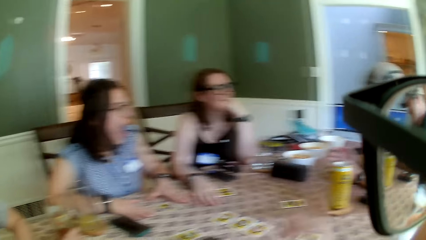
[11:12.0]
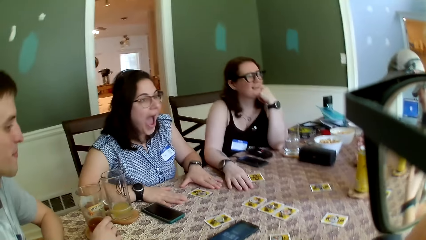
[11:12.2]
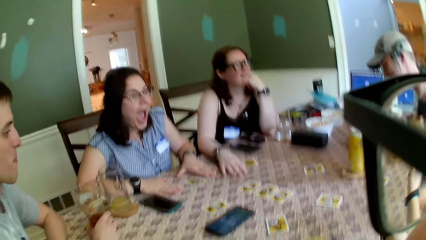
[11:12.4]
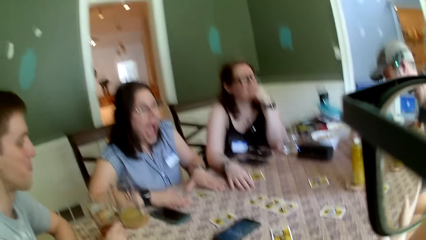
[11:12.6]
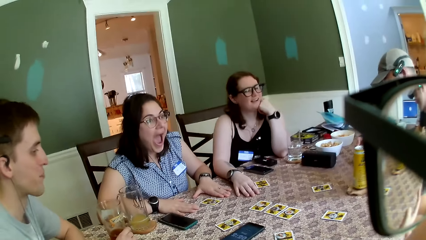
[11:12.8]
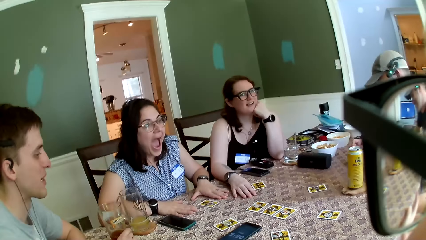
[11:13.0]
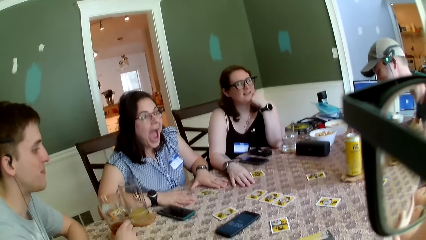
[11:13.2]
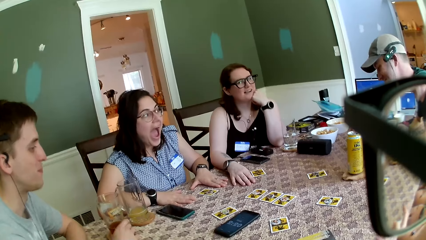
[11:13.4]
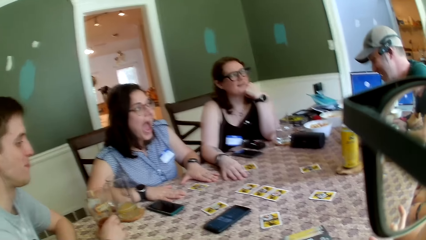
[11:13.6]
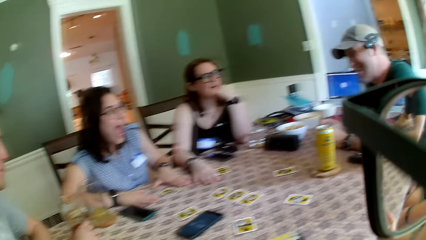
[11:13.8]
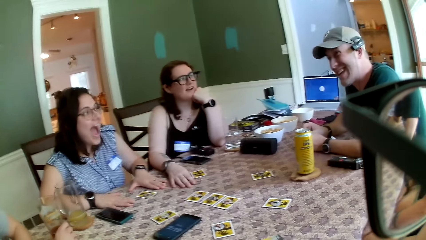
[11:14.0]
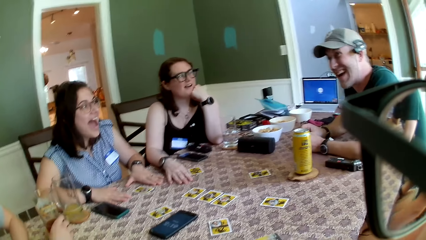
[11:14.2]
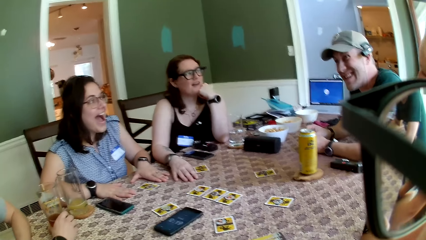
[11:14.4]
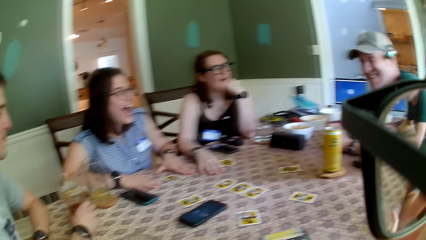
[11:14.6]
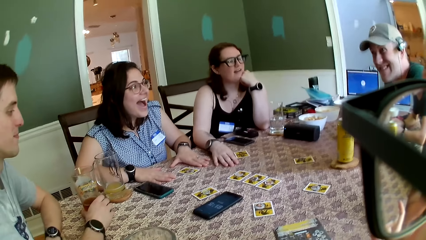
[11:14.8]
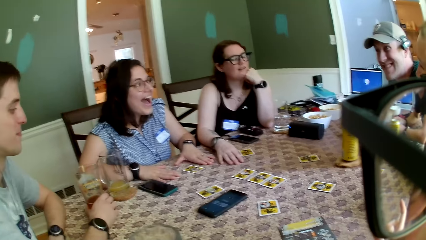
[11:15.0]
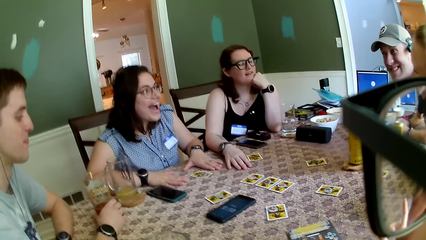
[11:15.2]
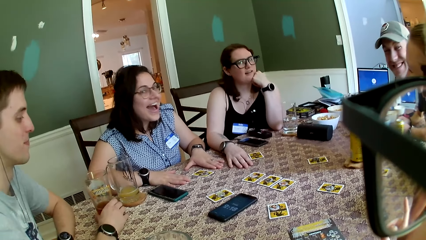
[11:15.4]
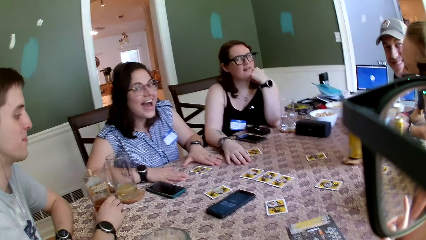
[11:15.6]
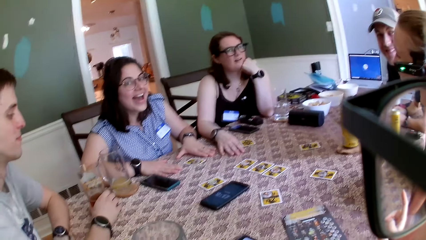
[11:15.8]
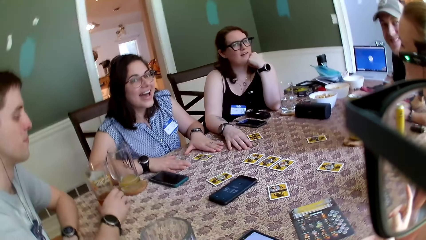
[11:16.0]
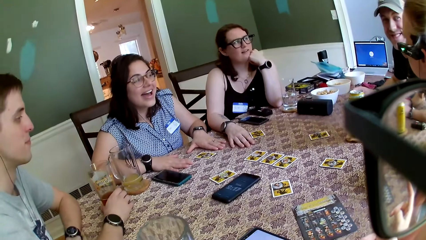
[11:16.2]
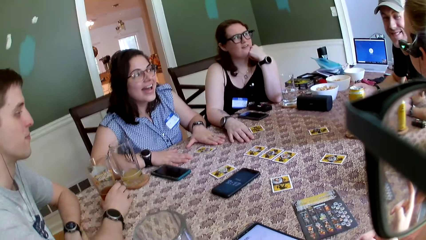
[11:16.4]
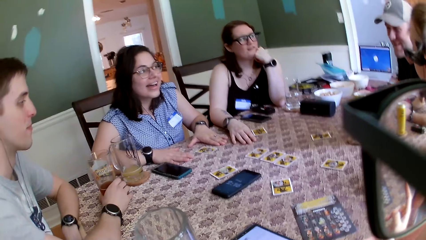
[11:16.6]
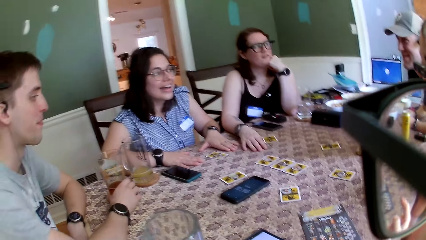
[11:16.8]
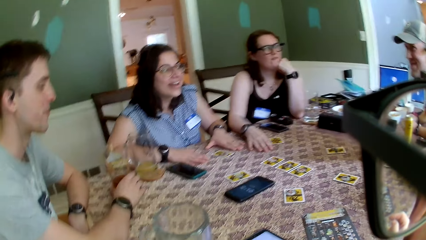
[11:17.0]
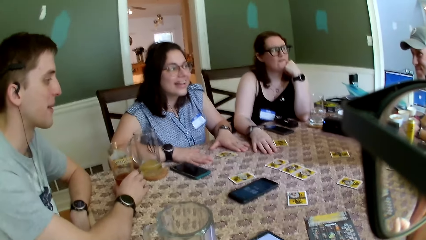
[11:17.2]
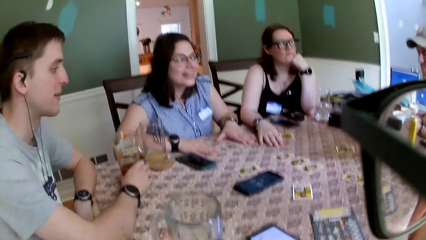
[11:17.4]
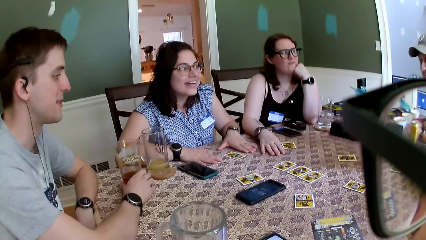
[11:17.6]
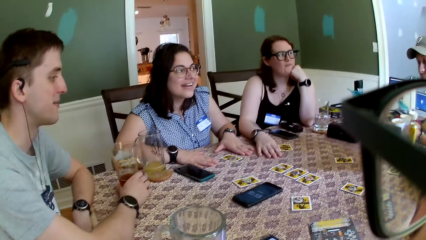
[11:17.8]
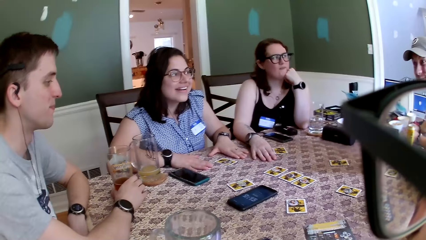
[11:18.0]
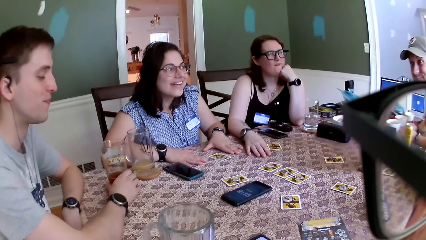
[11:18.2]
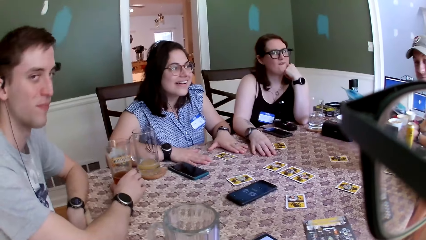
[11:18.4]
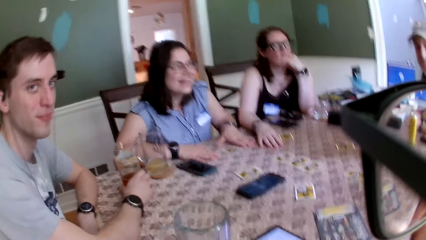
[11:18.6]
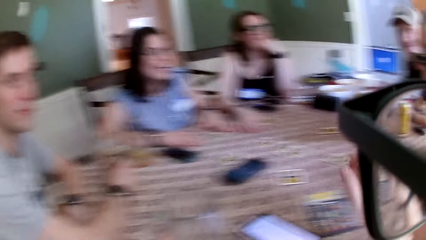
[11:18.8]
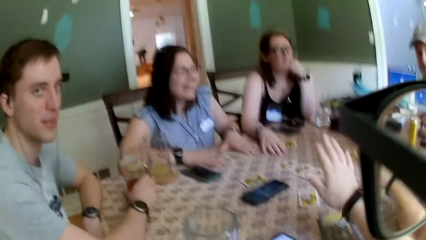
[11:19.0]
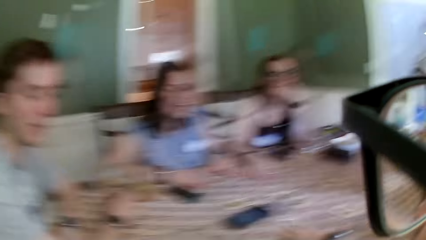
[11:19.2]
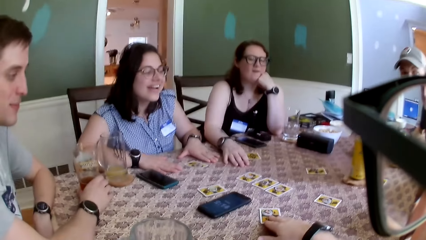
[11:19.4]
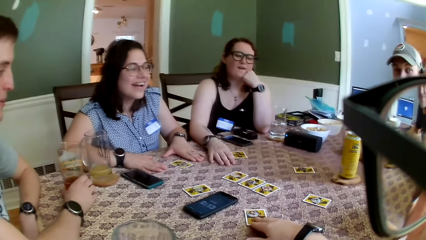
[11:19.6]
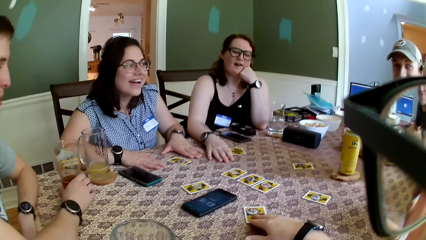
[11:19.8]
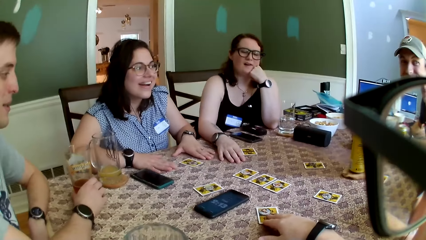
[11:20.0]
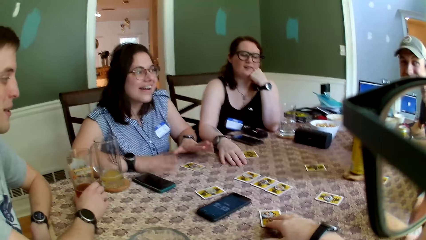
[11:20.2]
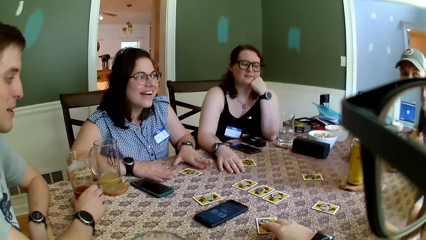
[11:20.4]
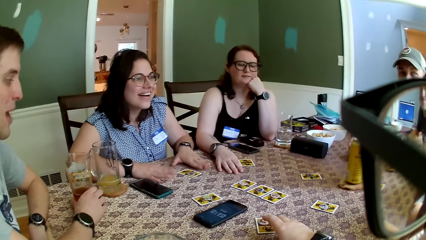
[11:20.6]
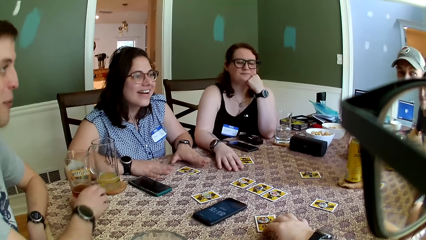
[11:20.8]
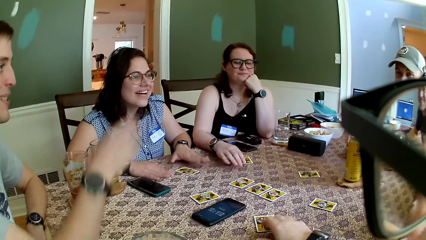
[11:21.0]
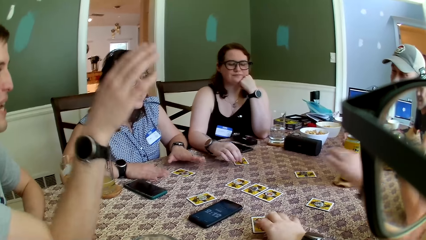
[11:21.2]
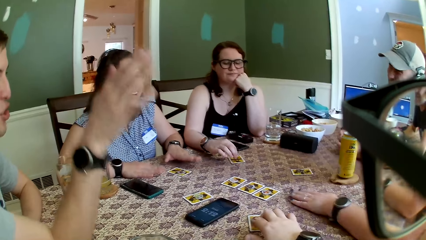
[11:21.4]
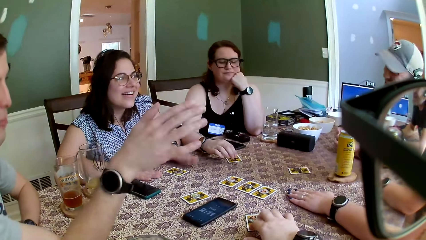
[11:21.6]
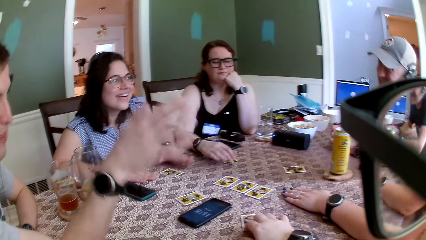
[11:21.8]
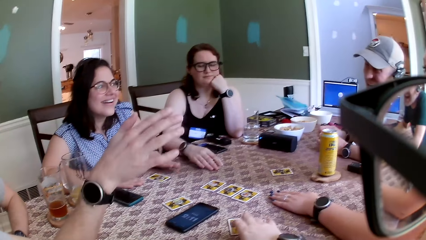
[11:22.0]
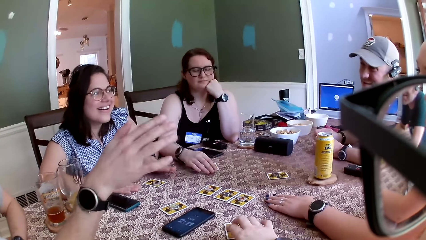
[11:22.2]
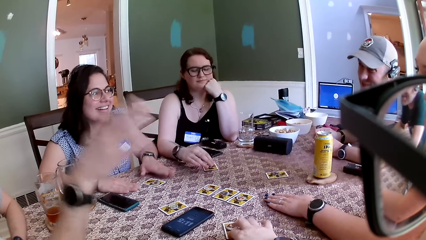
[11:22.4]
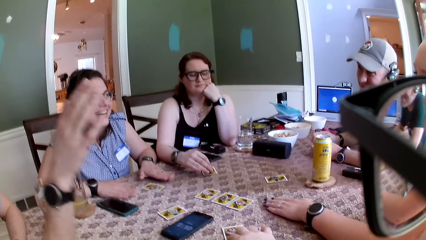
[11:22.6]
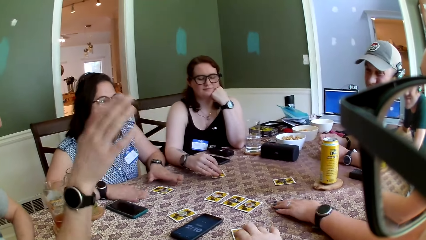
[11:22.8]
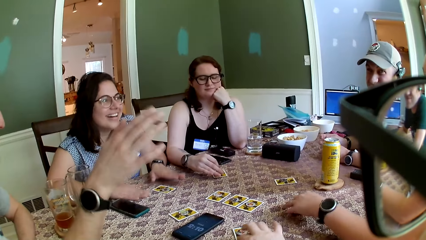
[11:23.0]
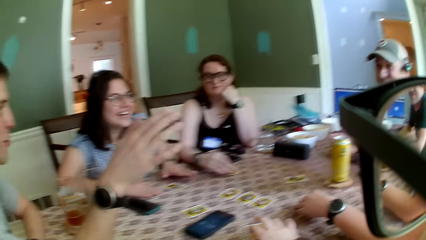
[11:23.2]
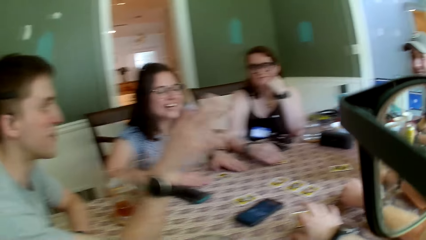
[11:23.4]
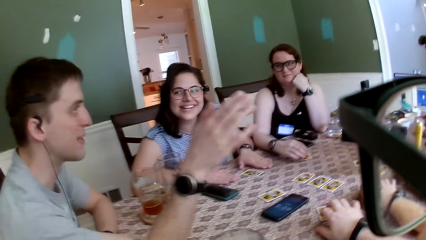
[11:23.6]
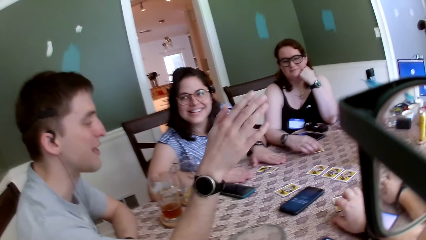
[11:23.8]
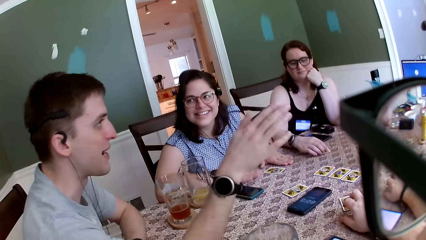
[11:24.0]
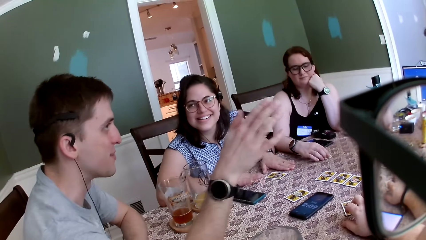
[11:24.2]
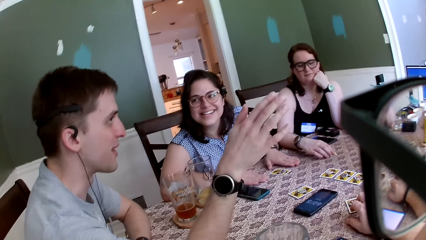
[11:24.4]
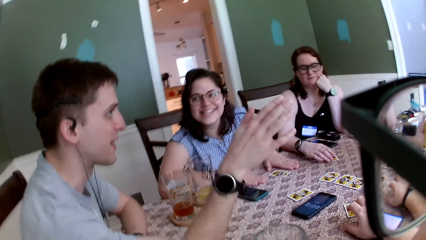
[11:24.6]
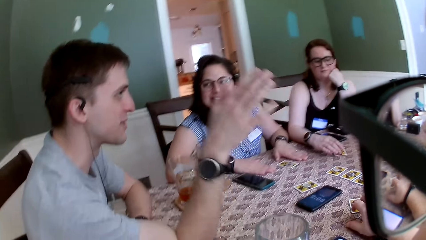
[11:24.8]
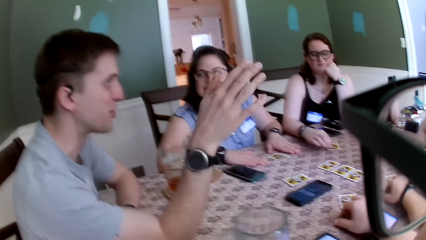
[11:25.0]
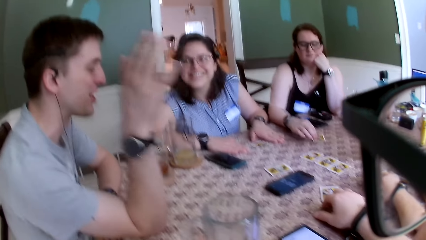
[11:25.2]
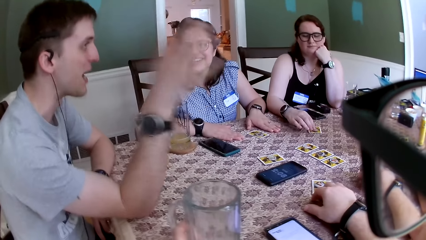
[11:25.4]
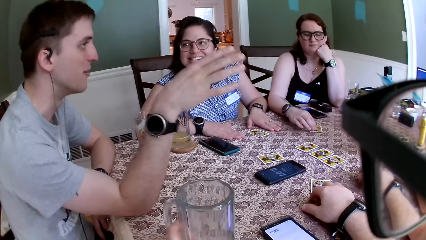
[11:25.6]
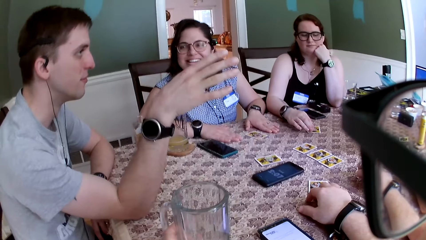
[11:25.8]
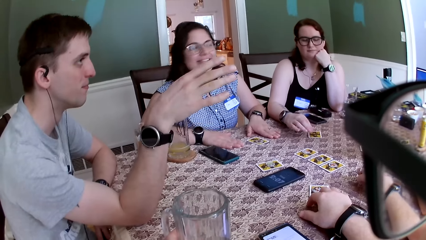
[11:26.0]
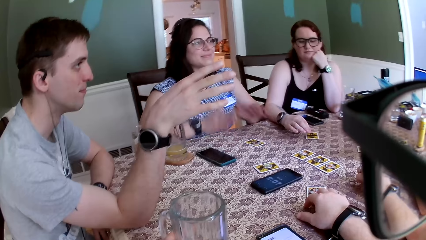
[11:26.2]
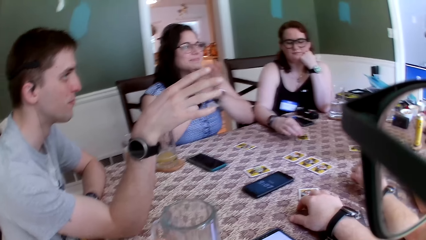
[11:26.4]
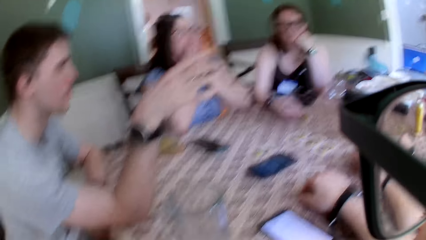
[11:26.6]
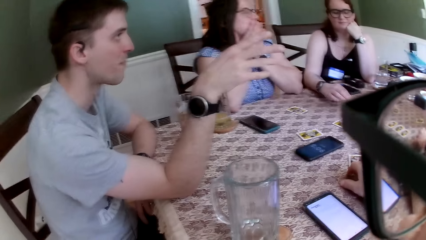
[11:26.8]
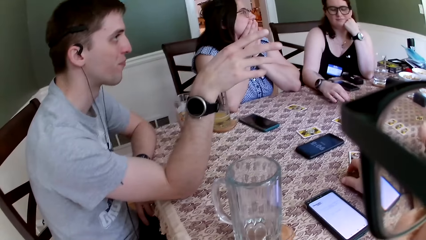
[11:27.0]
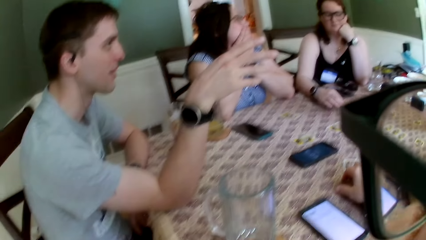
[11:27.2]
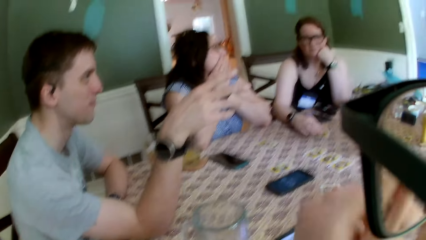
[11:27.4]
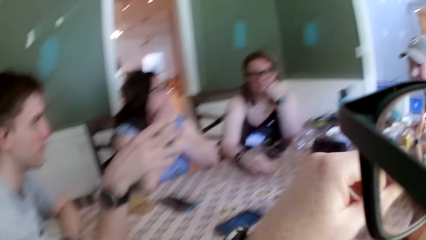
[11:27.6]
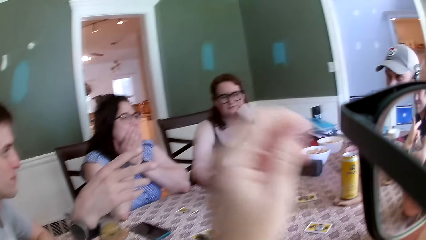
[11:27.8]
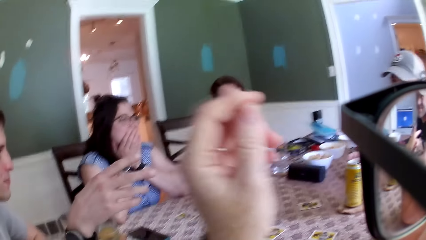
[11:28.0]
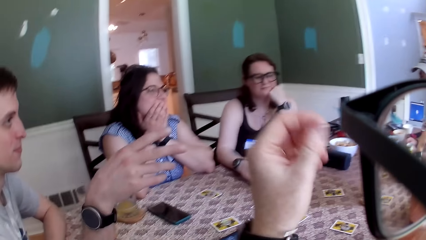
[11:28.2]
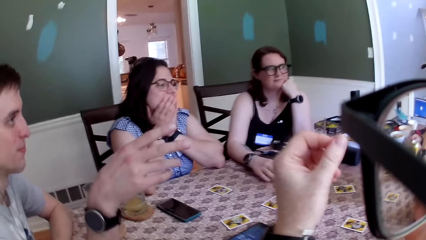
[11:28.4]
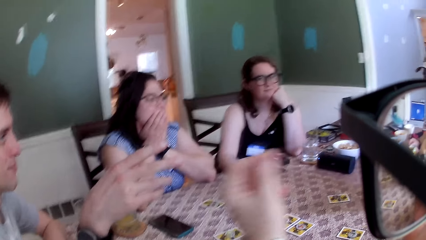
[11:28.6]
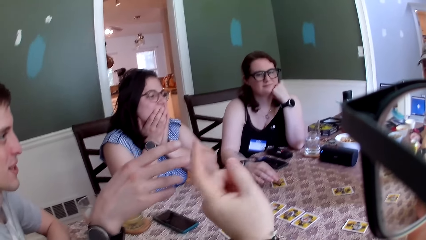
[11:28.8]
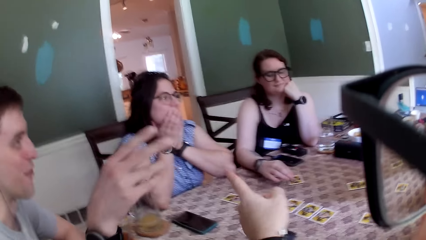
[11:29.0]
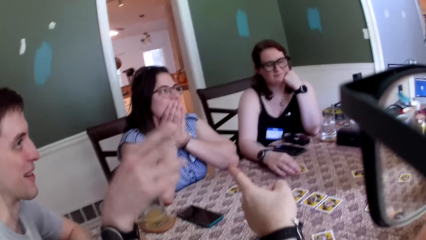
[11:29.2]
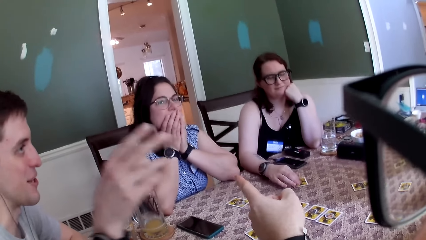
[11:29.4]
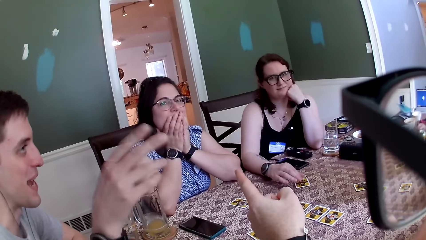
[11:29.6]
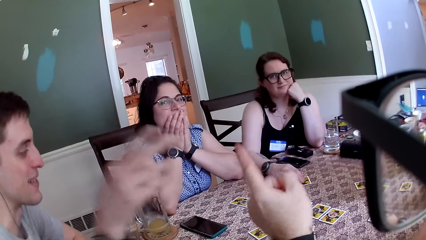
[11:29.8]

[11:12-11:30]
The camera wearer gesticulates with his right hand. He lowers his right hand on a card on the table. A woman beats the table with her hands. The camera wearer beats the card with his fingers. A man gesticulates with his right hand. Another woman puts her left hand on a card on the table. A third woman plays with the card on the table with her right hand. The second woman adjusts the card on the table with her left hand. The camera wearer raises his left hand. He points out his hands, and gesticulates with his left hand.
